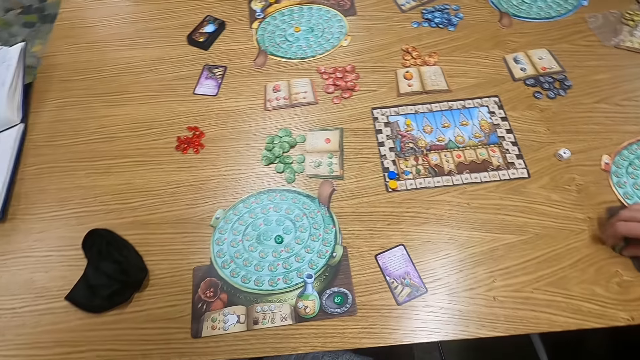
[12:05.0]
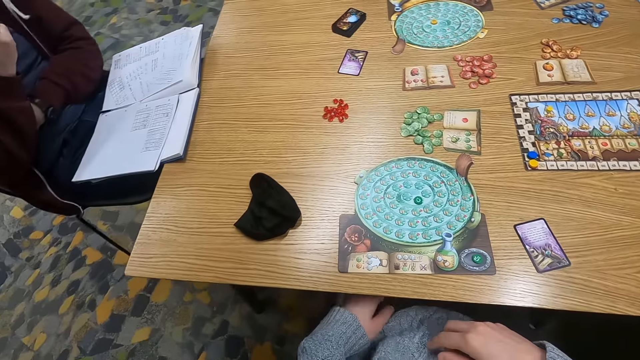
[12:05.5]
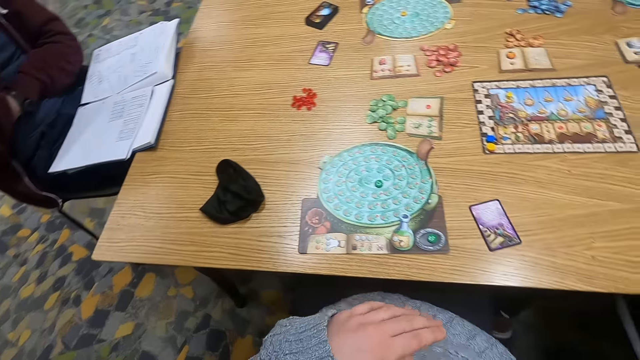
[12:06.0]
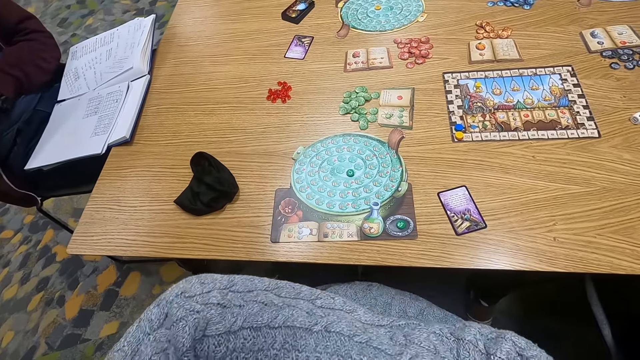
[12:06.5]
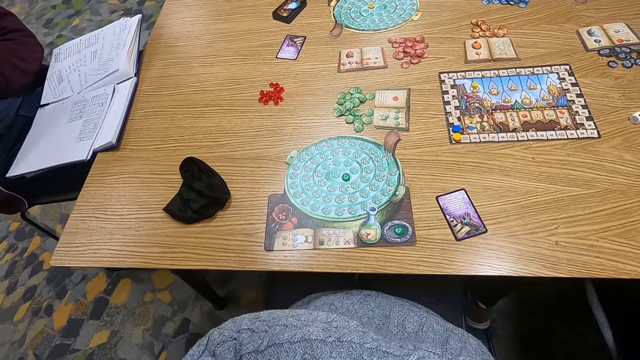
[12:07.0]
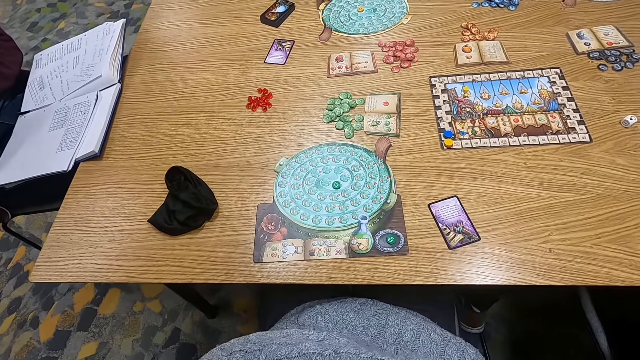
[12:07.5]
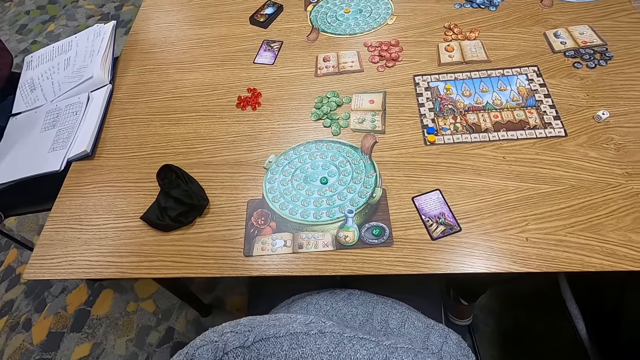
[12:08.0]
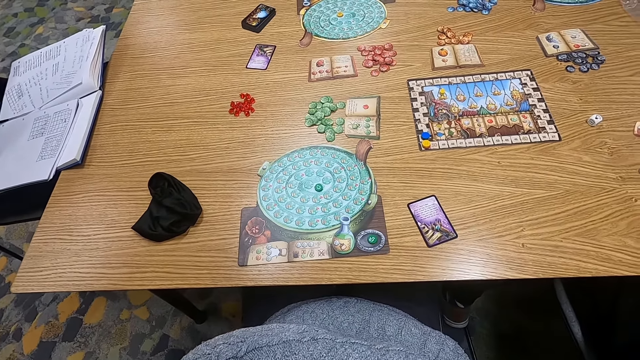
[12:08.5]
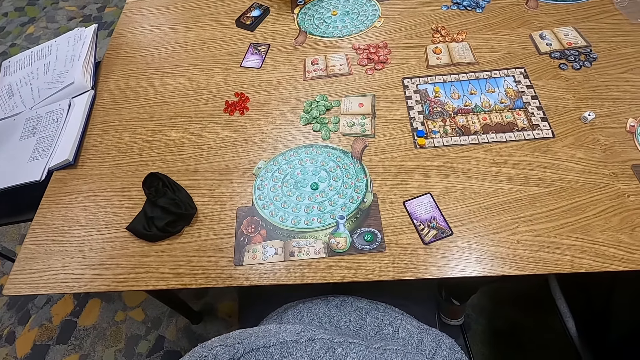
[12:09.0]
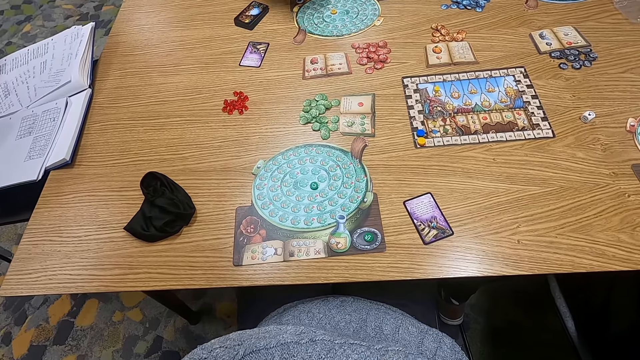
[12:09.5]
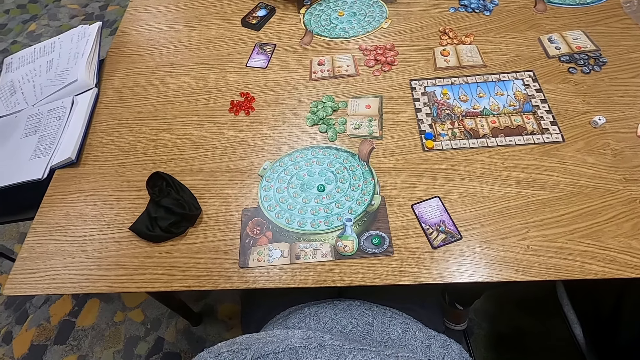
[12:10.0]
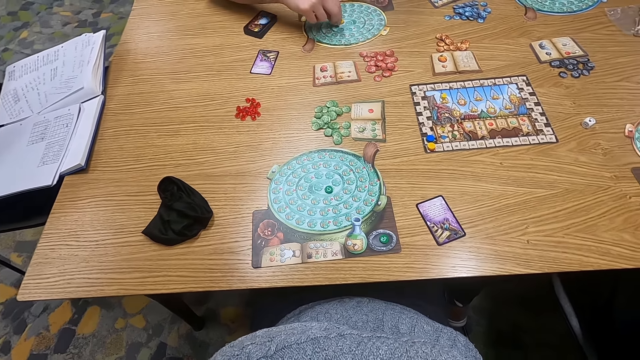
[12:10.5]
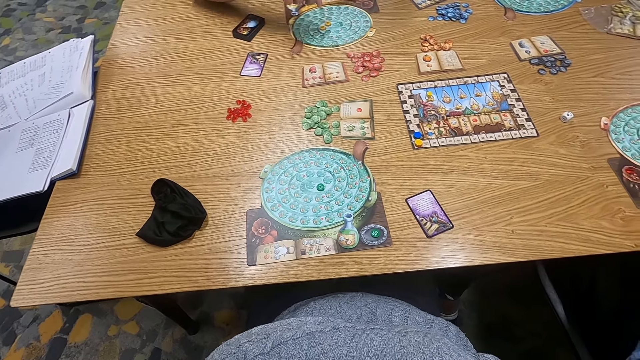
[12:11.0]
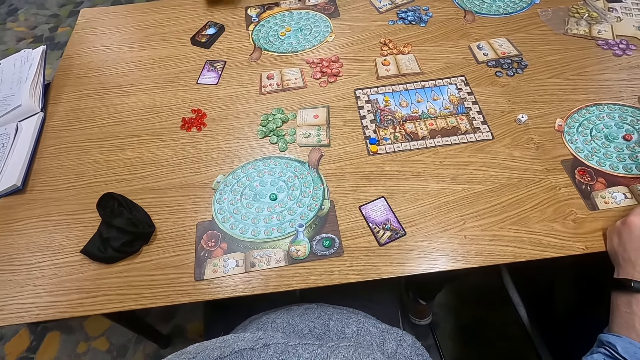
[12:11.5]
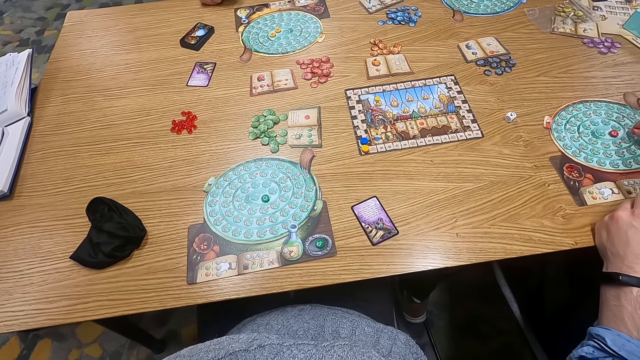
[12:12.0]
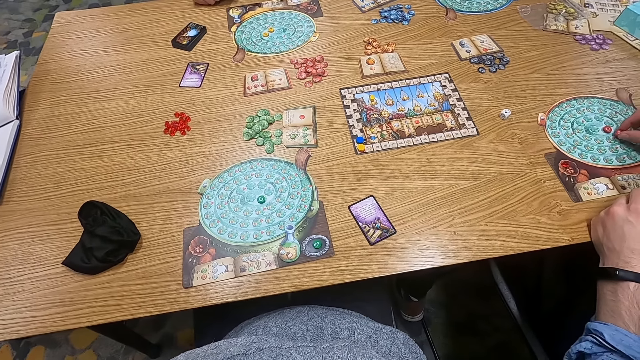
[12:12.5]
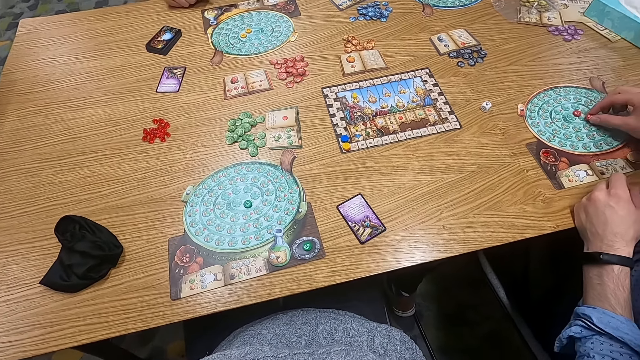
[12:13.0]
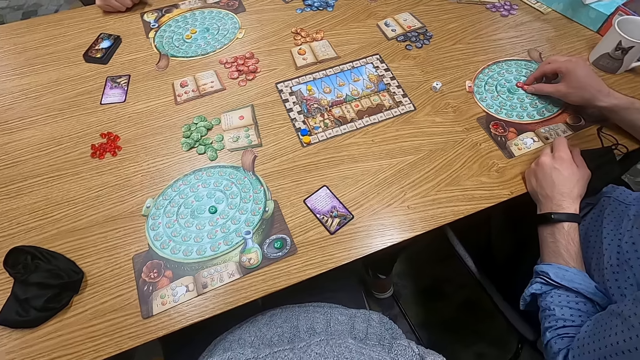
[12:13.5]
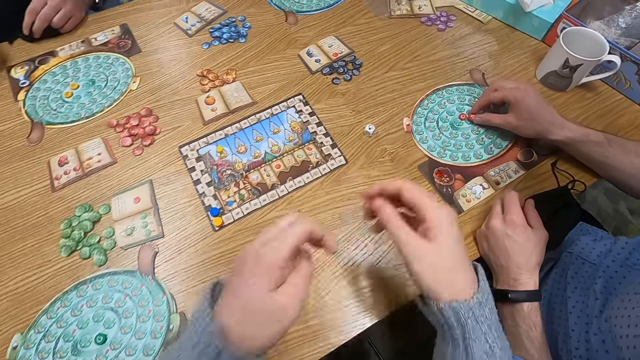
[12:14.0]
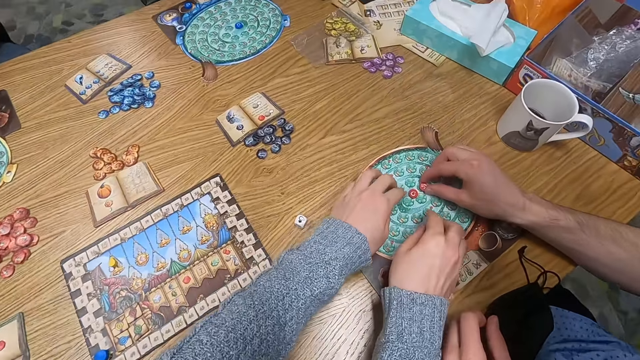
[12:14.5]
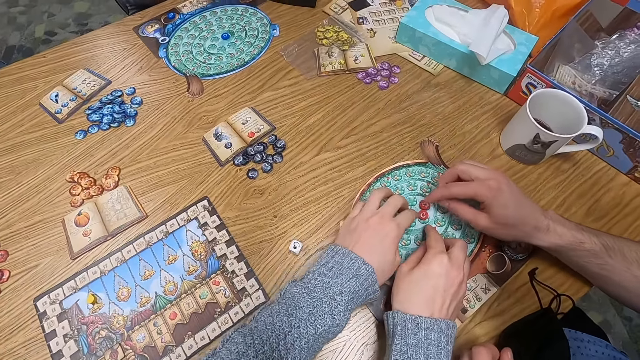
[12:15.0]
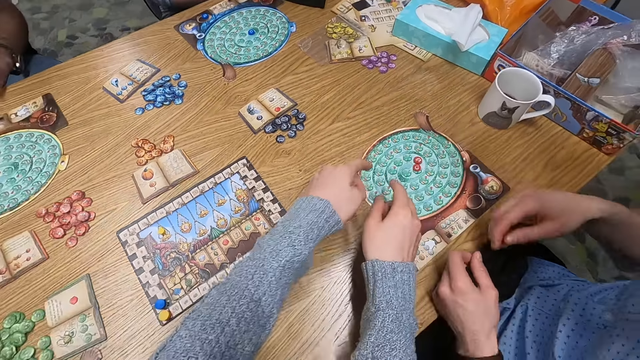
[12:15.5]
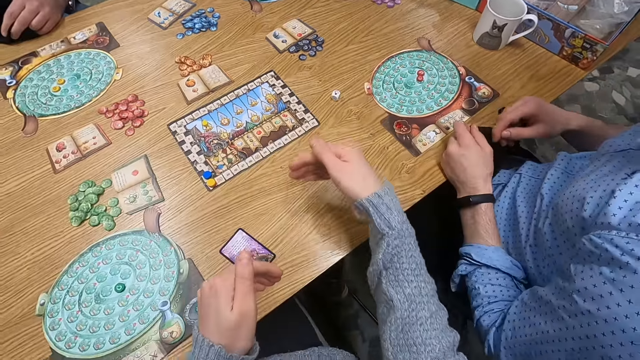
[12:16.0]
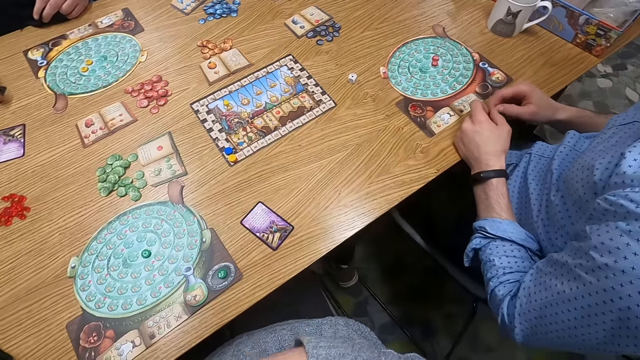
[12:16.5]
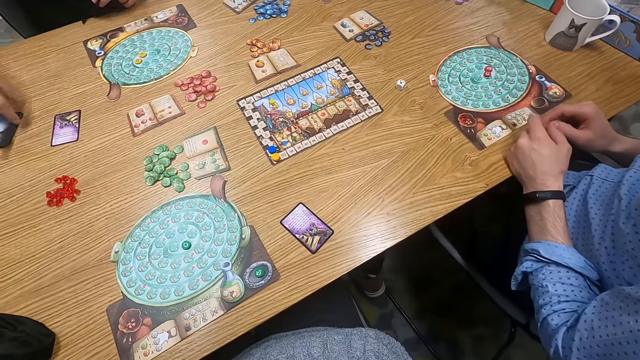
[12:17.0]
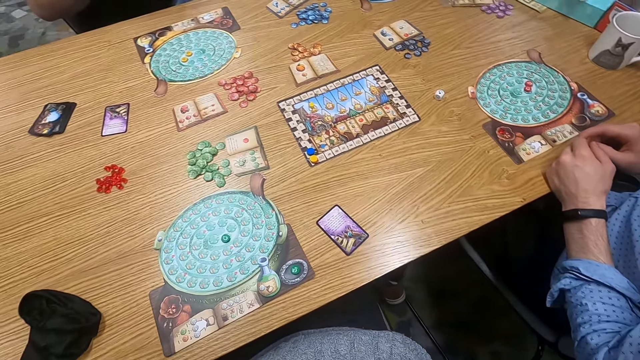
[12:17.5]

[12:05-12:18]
A man holds a point token on the table. The man picks up a counter. The camera wearer turns around. Someone puts a counter on a board. Another man holds a point token on the table. The first man holds the point token on the table and moves the counter. The camera wearer turns around. They hold the point token on the table. They move the counter. They turn around.

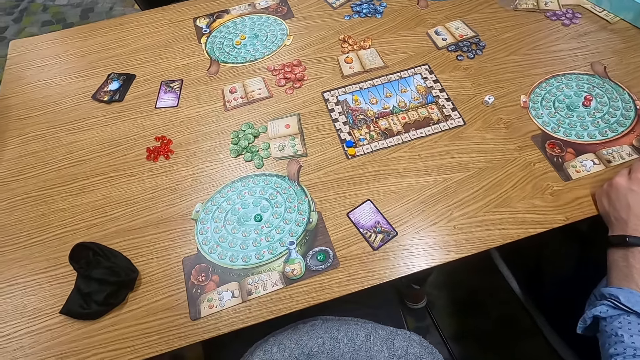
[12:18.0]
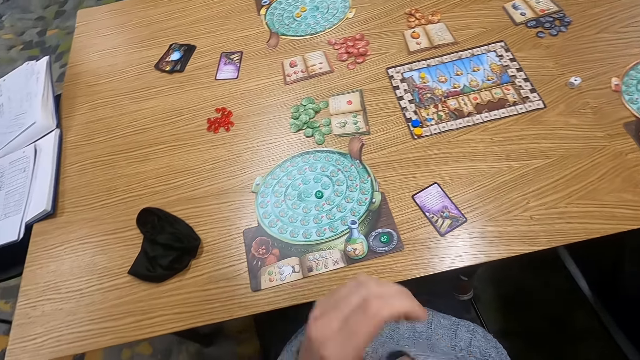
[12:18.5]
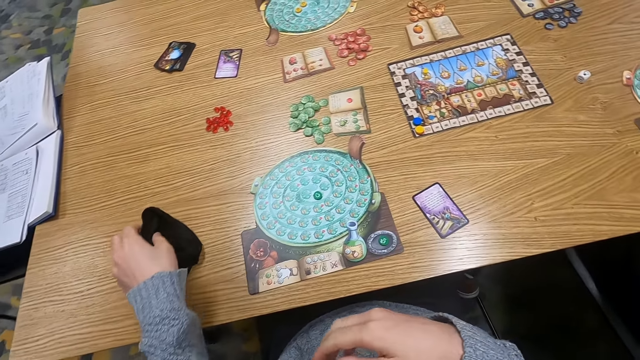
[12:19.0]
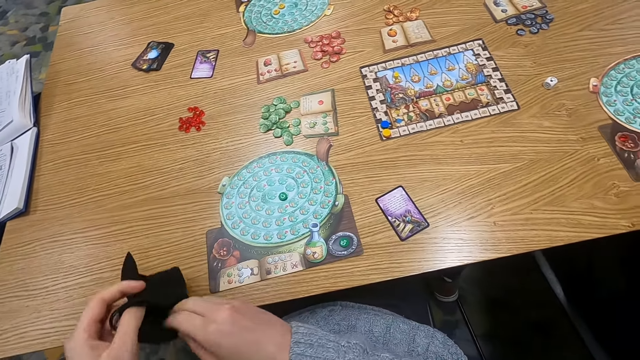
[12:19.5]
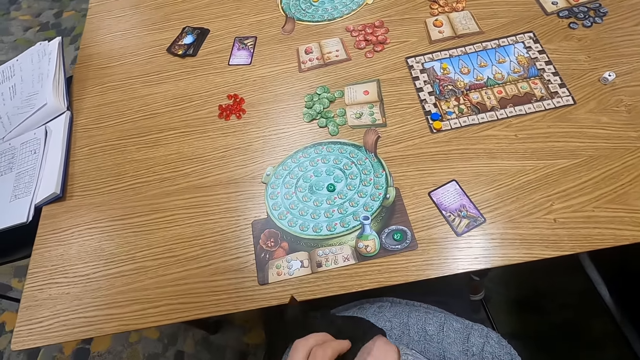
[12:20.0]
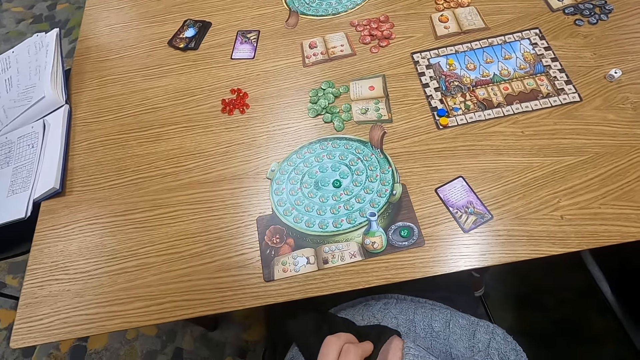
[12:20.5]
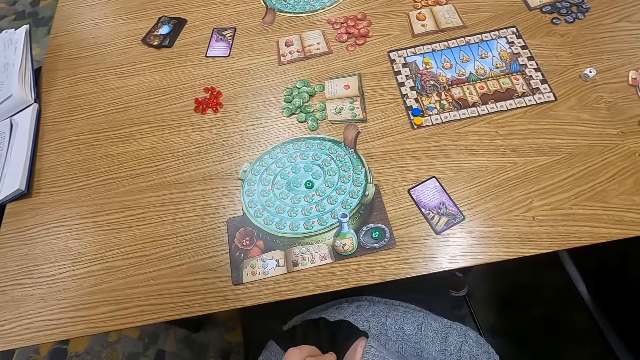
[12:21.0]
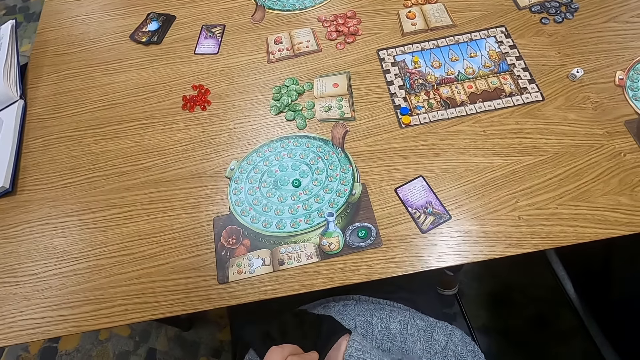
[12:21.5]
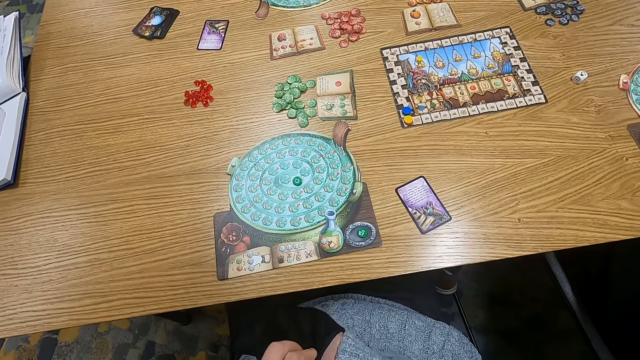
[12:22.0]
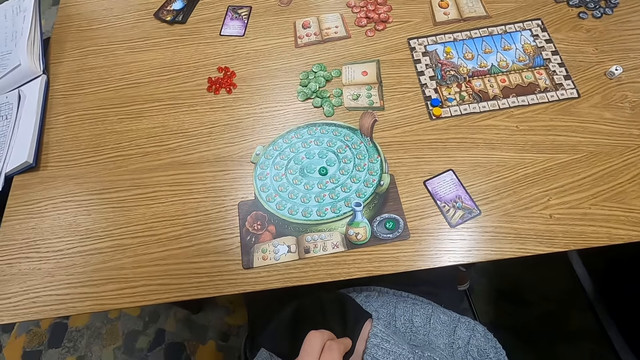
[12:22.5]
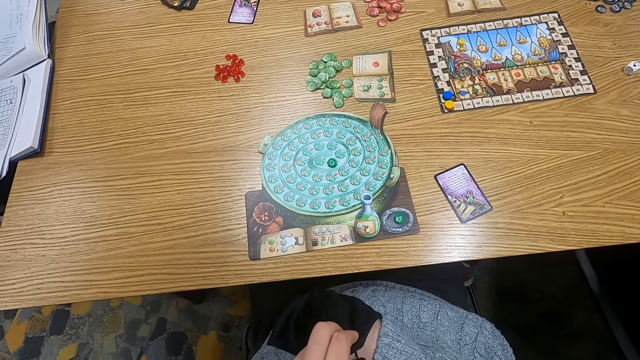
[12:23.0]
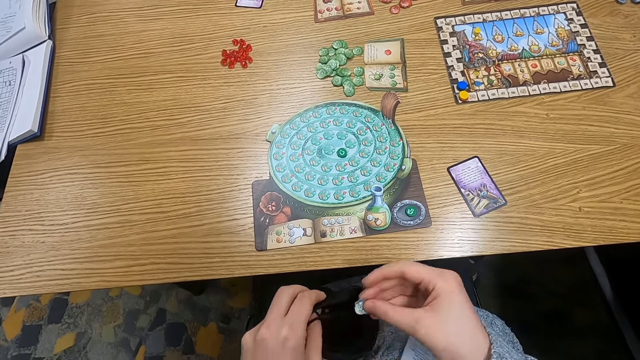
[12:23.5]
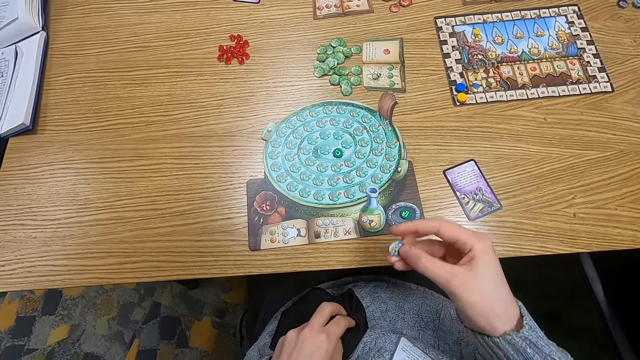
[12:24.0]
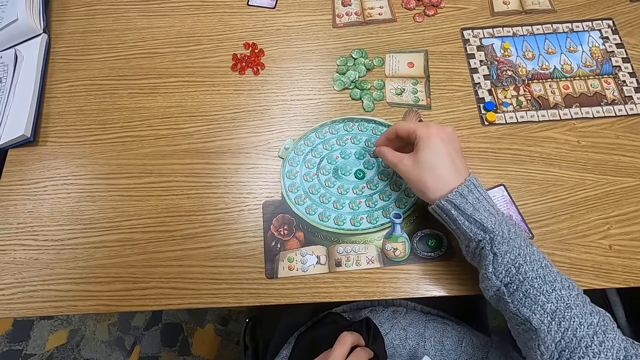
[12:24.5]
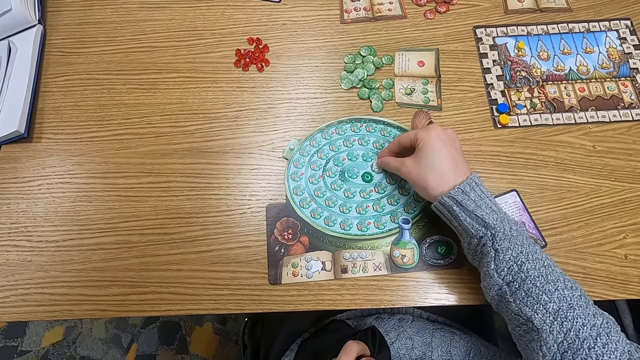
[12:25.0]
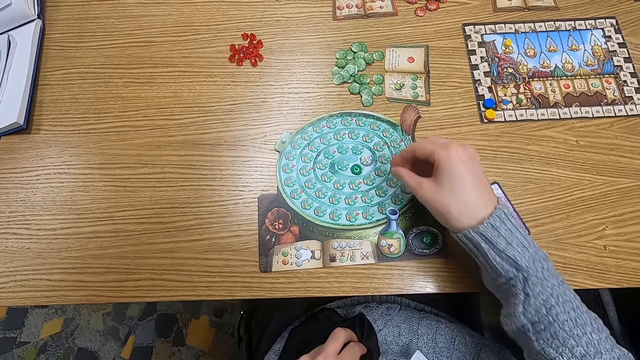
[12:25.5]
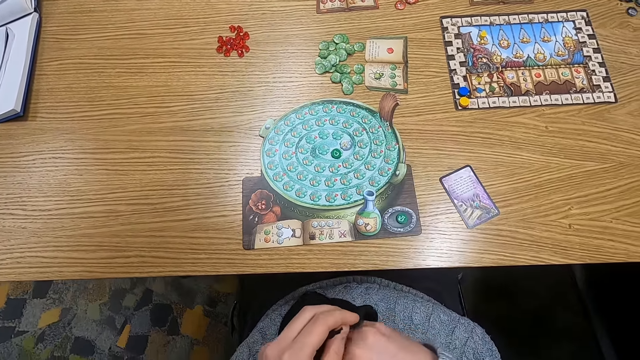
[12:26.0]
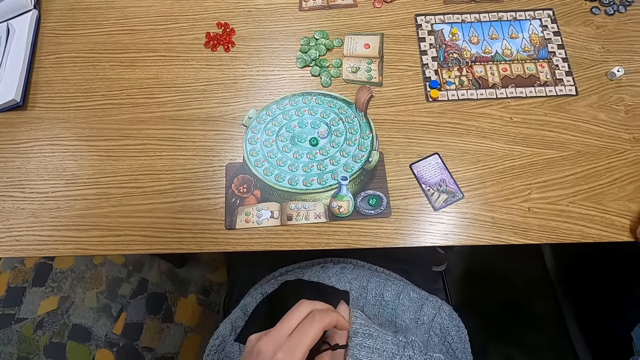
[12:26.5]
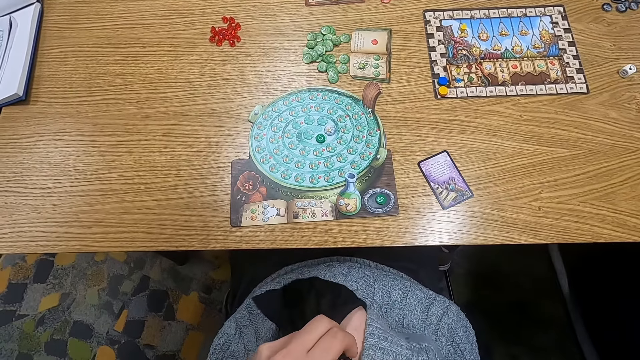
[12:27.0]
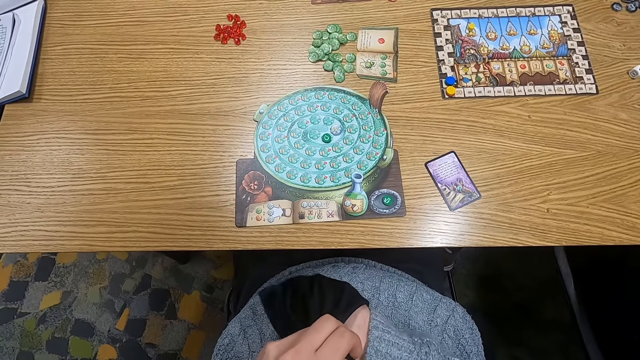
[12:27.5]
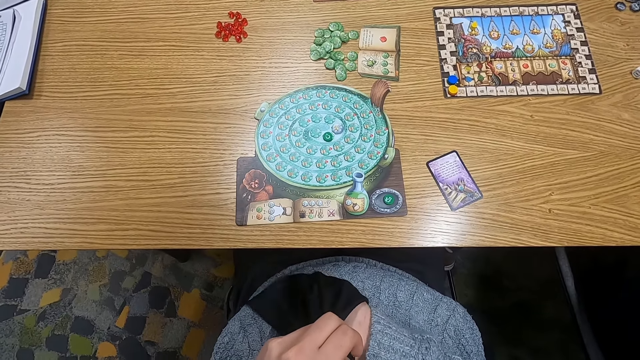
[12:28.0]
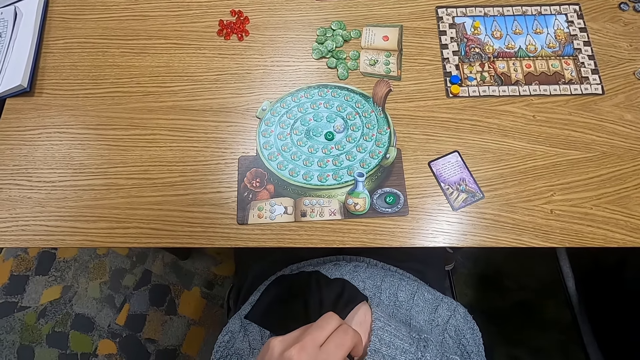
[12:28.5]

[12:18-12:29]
The camera wearer holds a cloth bag. They pick up the bag. They put a hand in the cloth bag. They hold a point token. They pick up a counter from the bag. They put the point token on the table. They put a hand in the cloth bag. They shake the bag.
